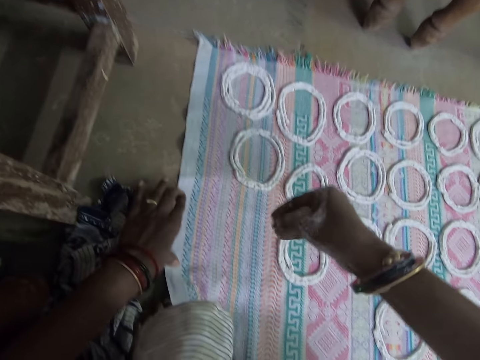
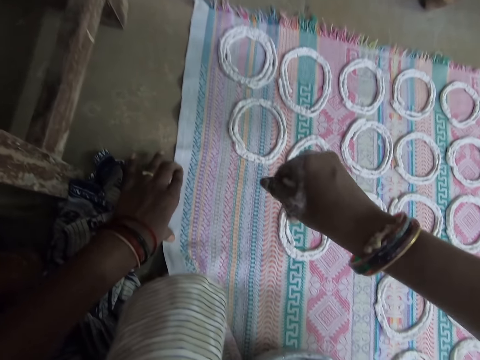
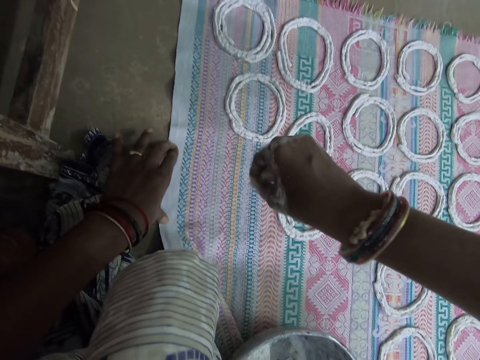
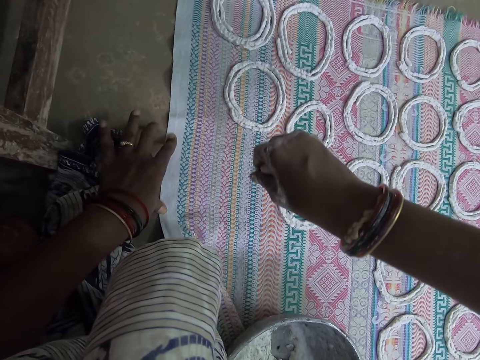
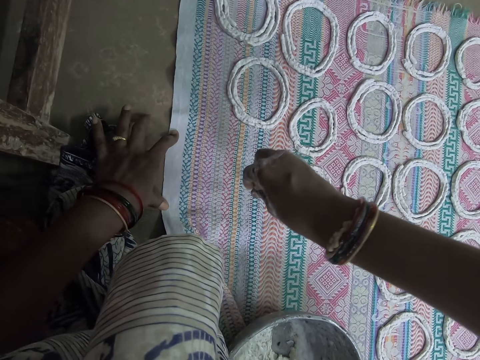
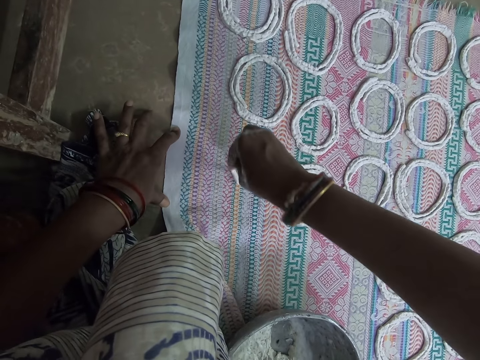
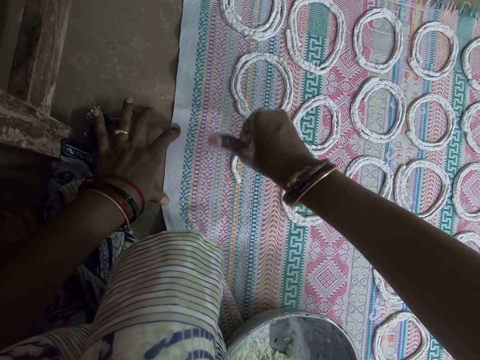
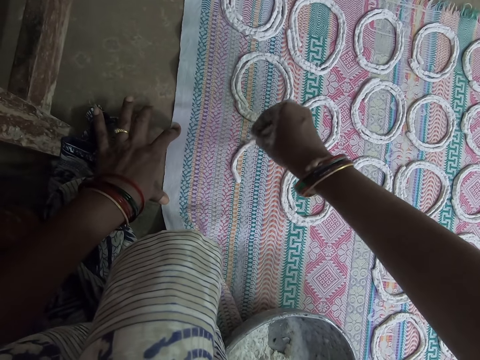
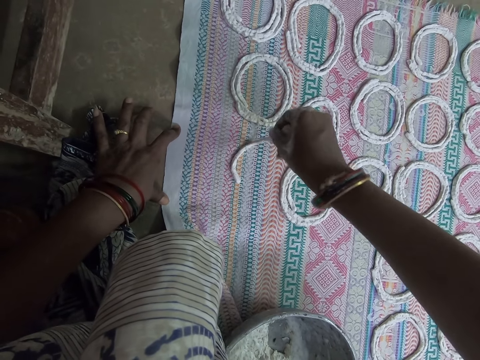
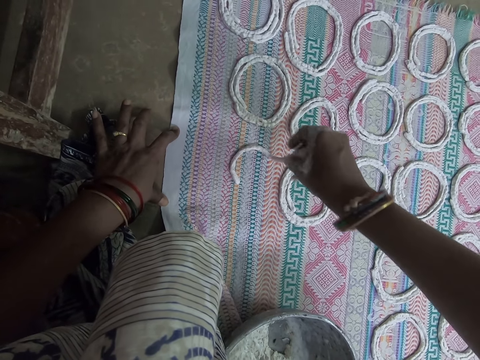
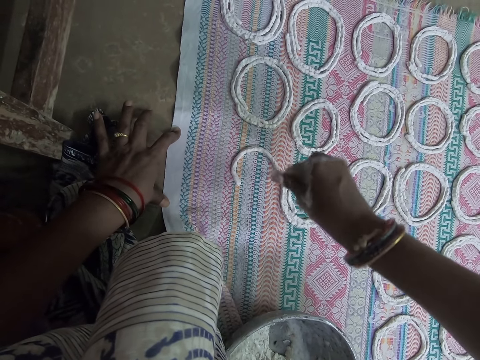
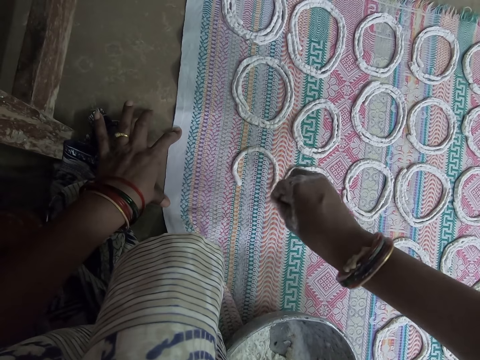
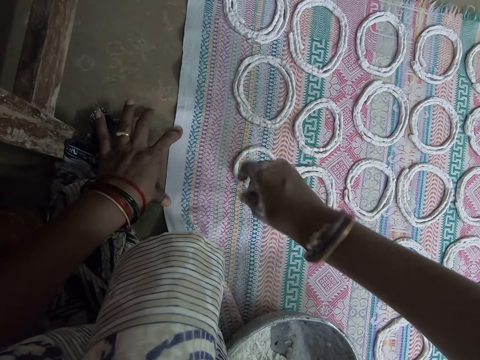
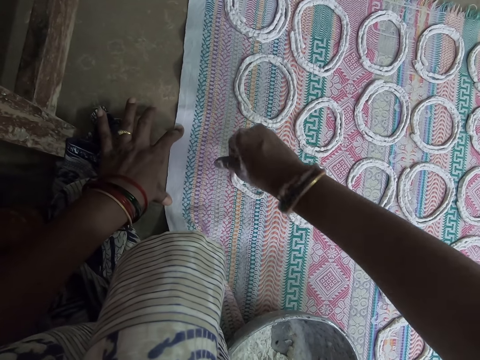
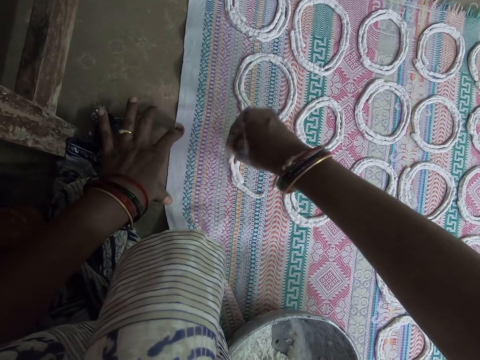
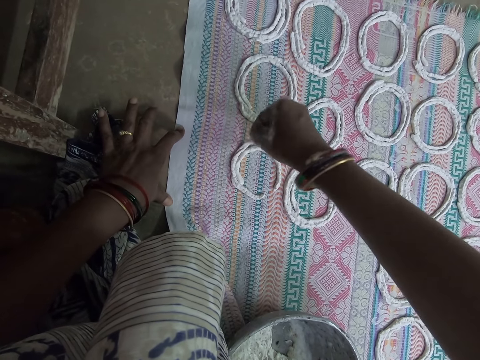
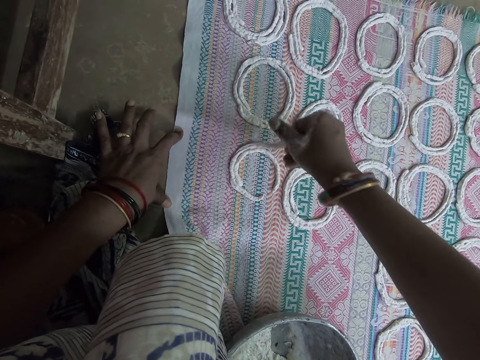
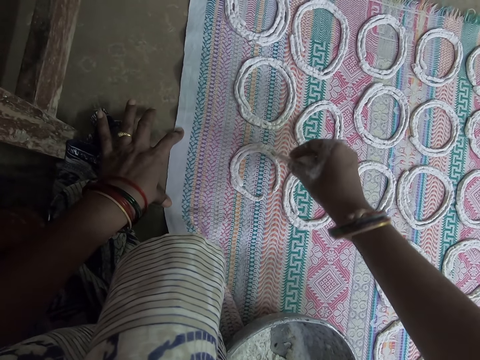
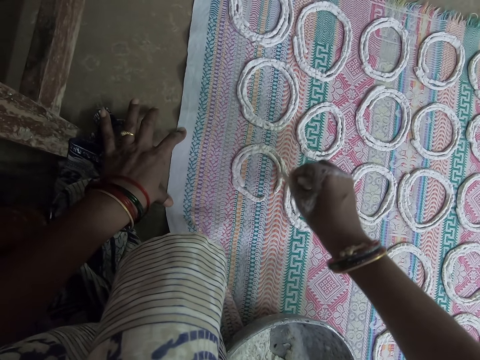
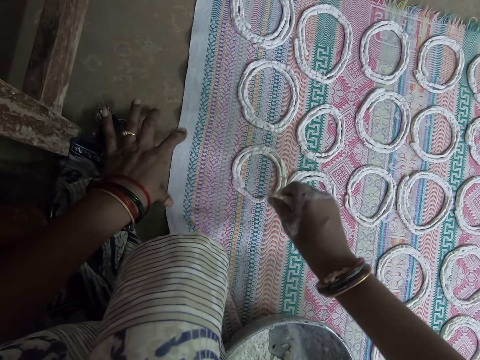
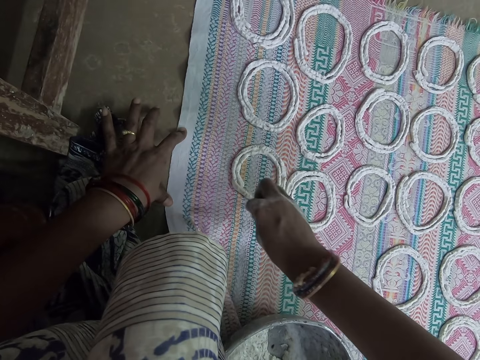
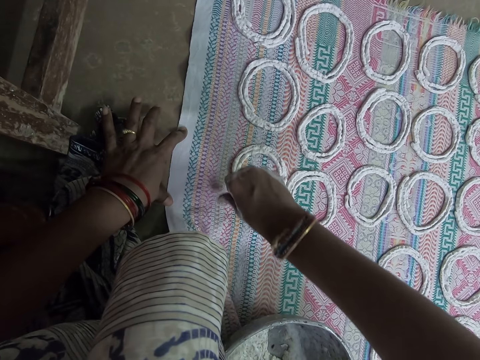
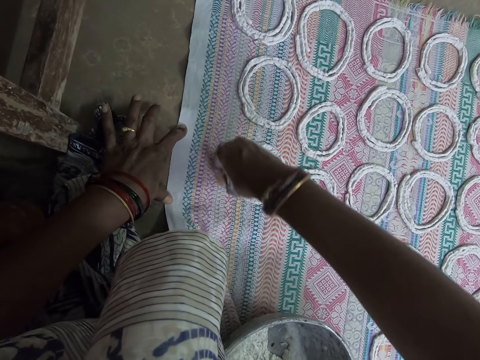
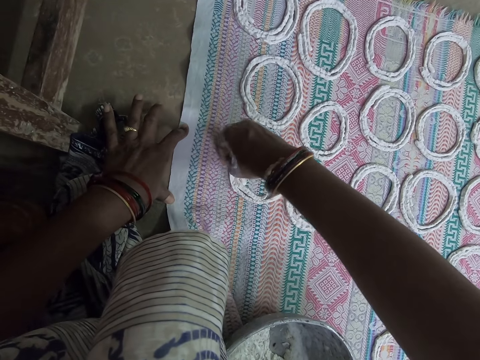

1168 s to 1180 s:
The camera wearer makes shapes out of the murukku snack paste in her right hand on the mat on the floor.

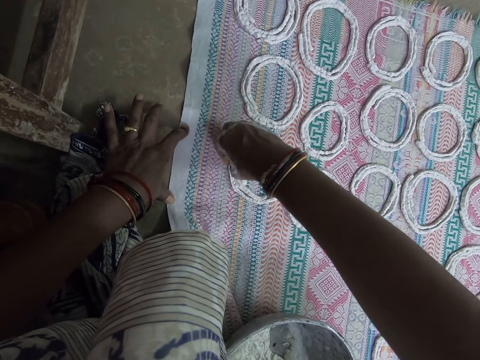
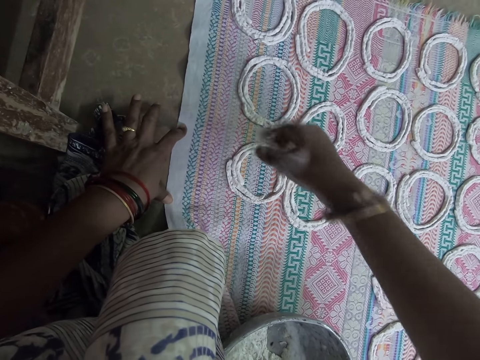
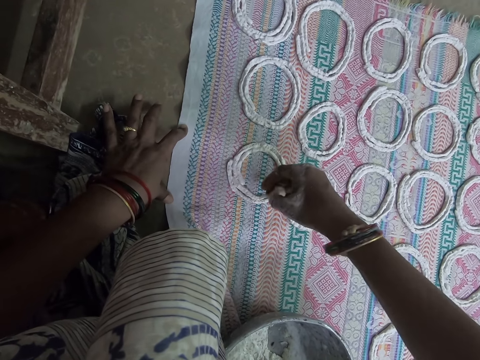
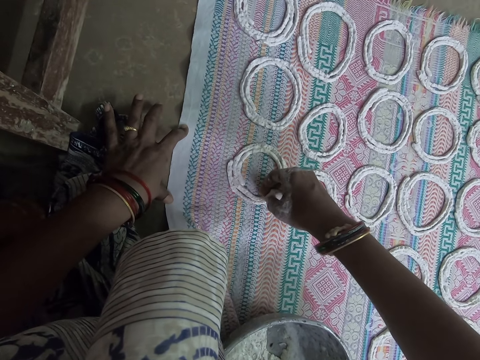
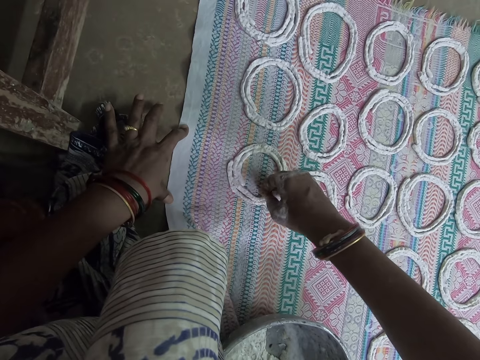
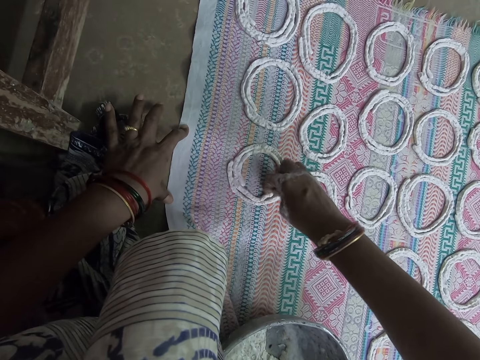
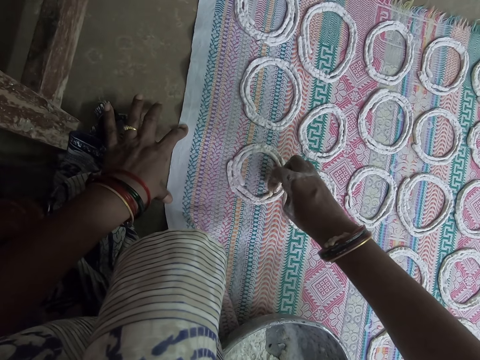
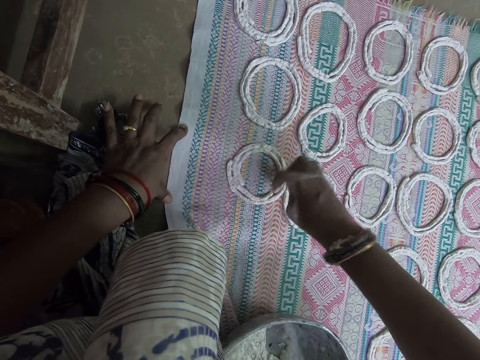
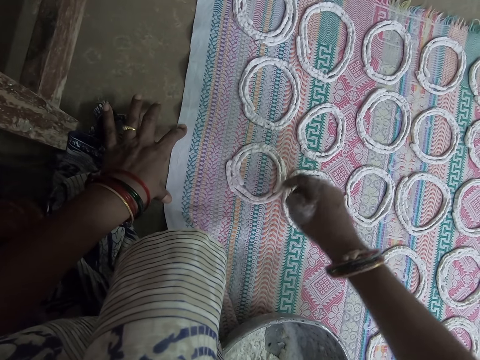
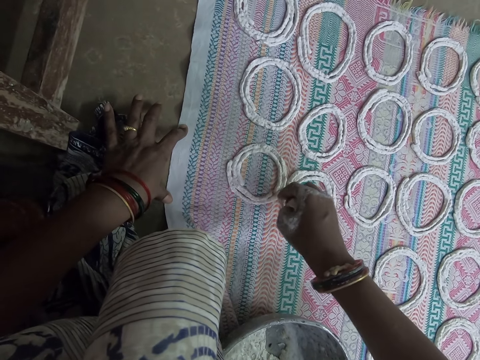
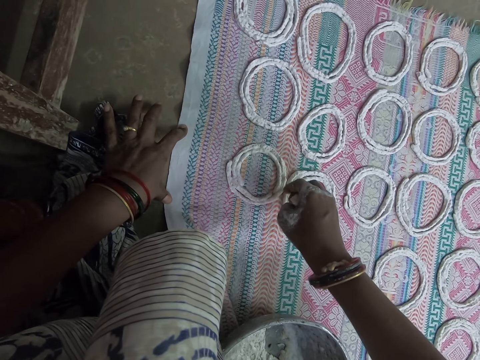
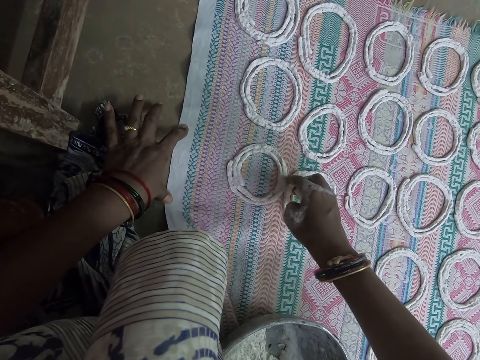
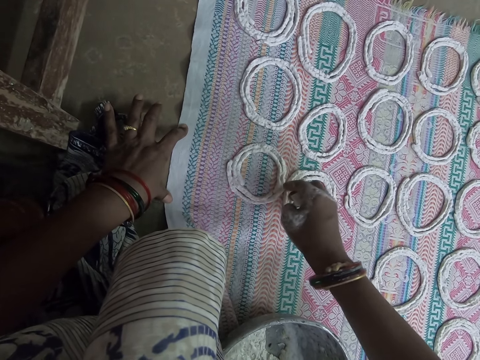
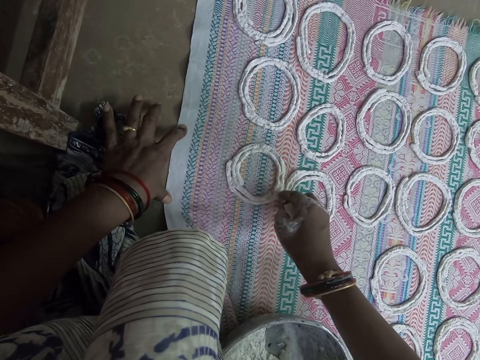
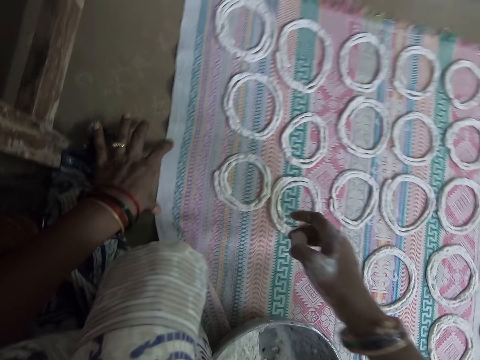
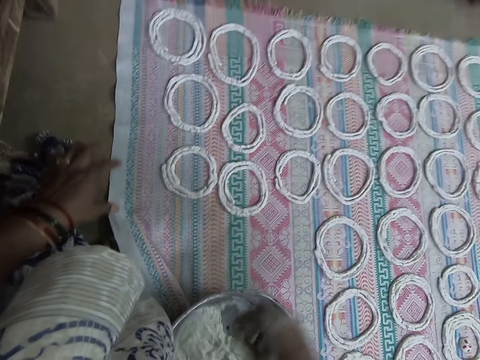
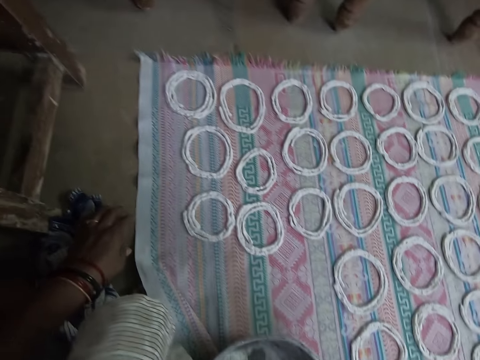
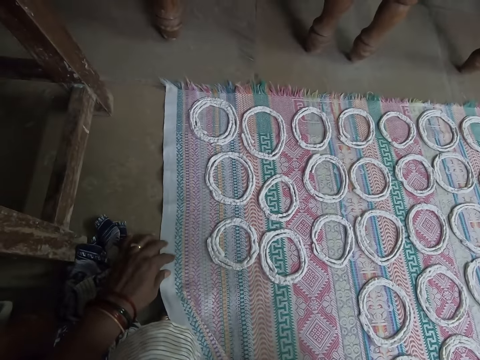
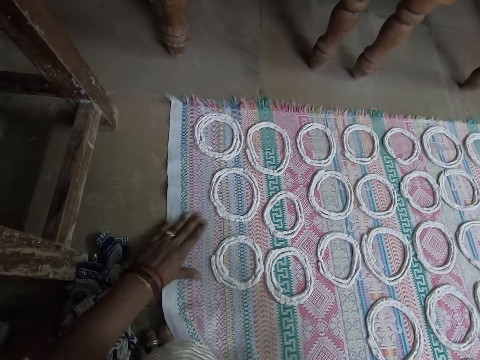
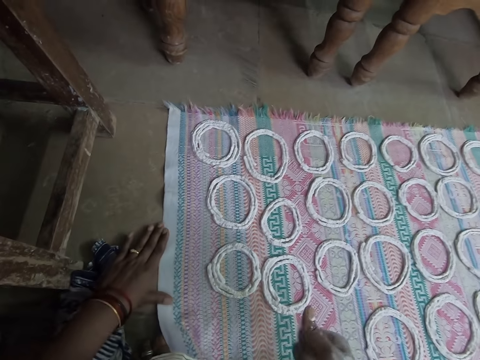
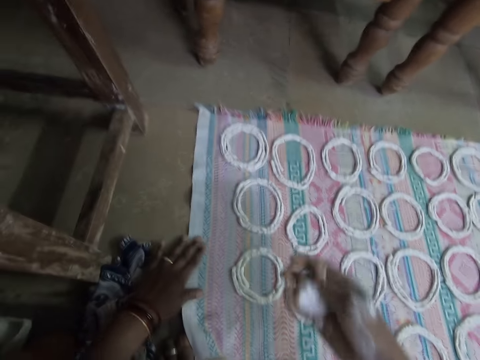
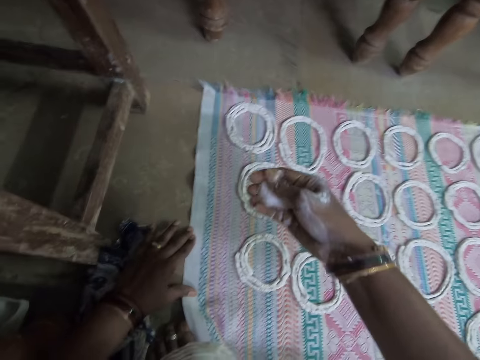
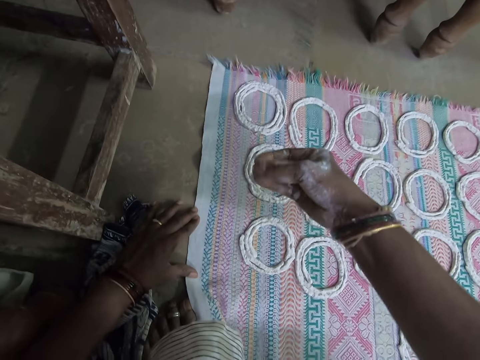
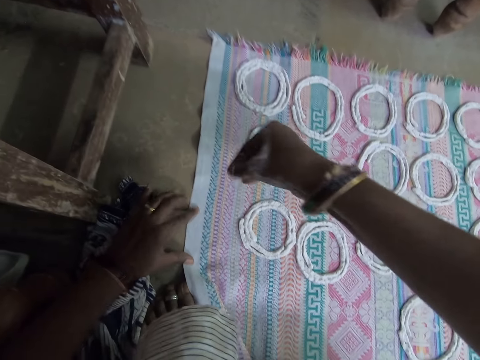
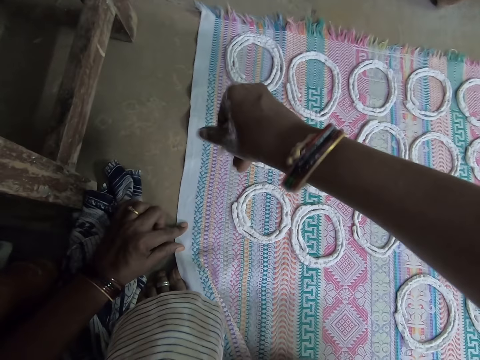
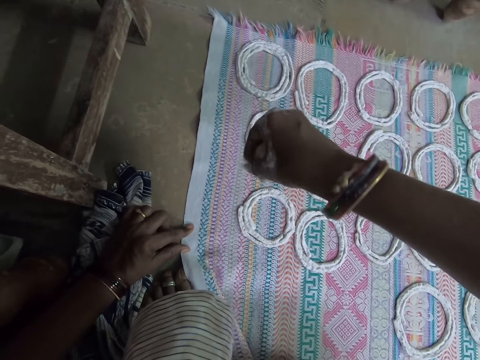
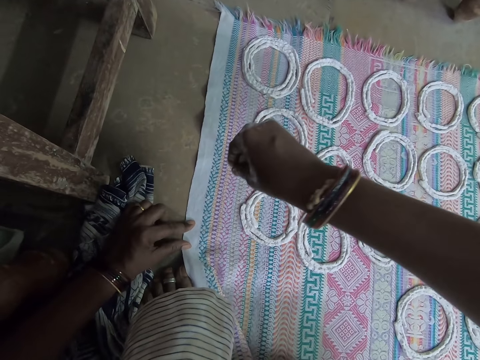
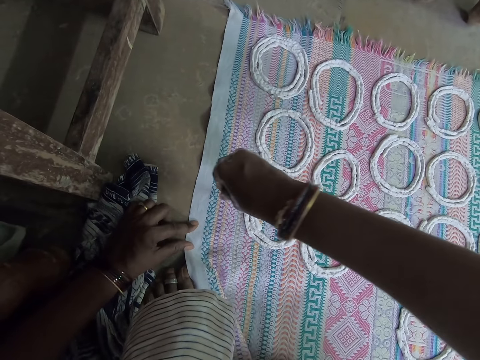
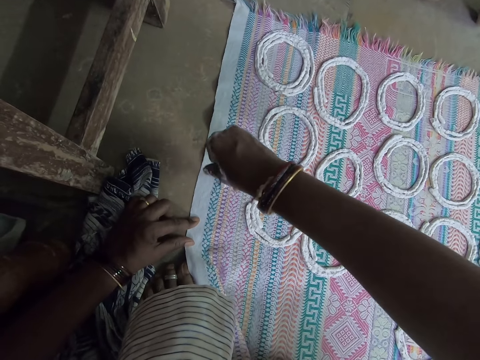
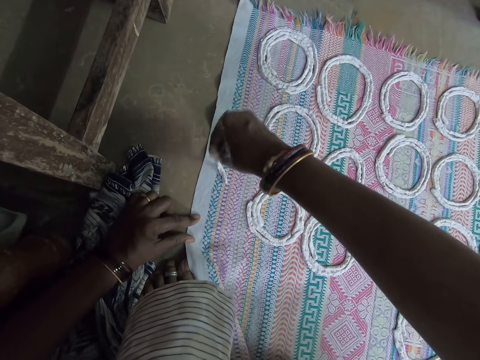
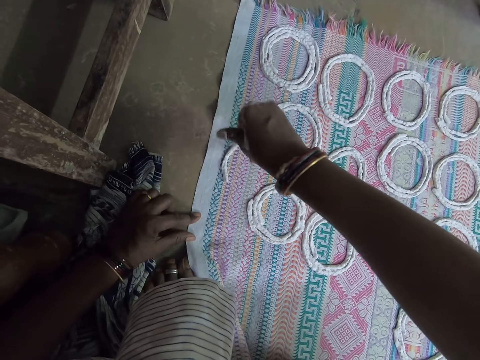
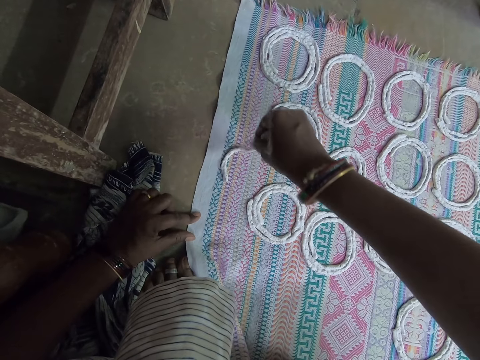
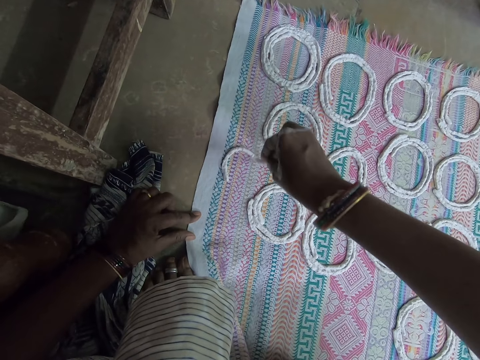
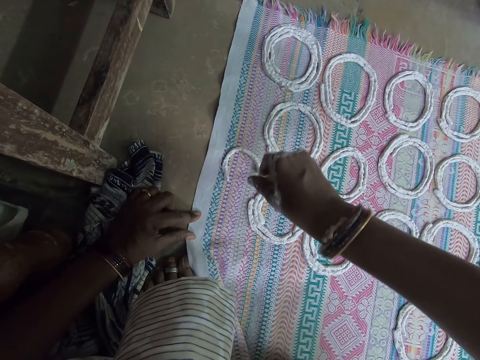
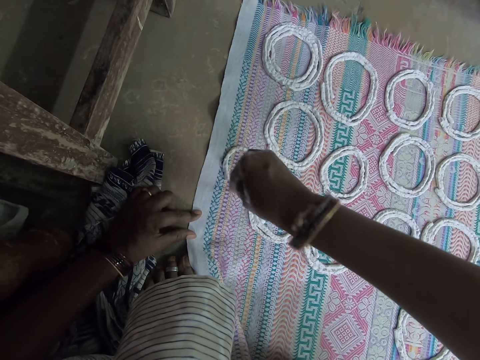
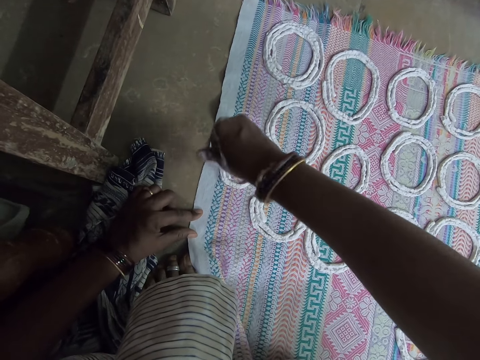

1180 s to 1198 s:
The camera wearer adjusts the rolled murukku snack paste on the mat with her right hand. She holds the dough with her hand. She drops her hand on the dough. She scoops the murukku snack paste from the bowl on the mat with her right hand. She presses the murukku snack paste in her right hand. She slides the dough, rotates the dough. She makes shapes out of the murukku snack paste in her right hand on the mat on the floor.
